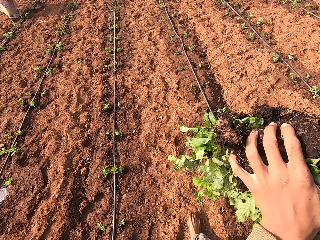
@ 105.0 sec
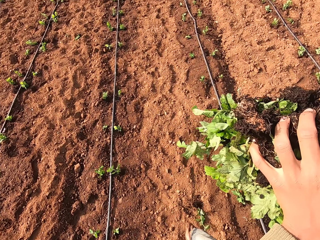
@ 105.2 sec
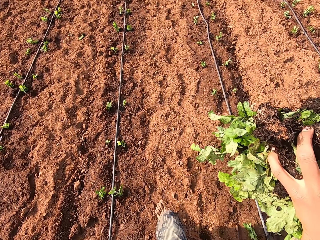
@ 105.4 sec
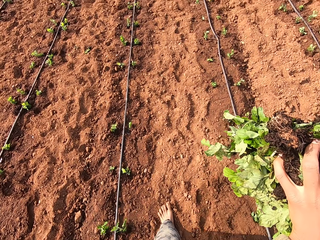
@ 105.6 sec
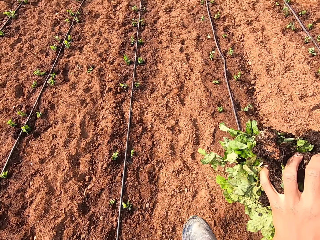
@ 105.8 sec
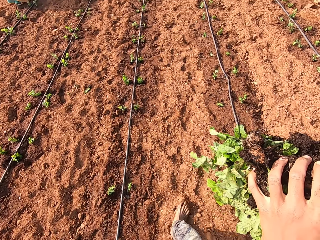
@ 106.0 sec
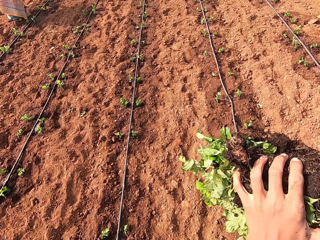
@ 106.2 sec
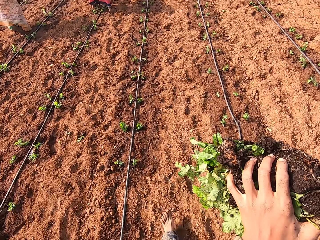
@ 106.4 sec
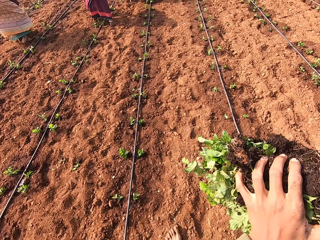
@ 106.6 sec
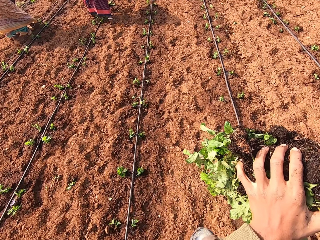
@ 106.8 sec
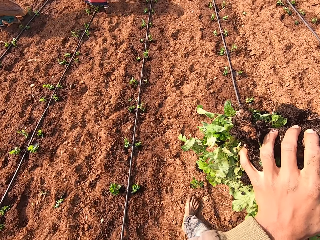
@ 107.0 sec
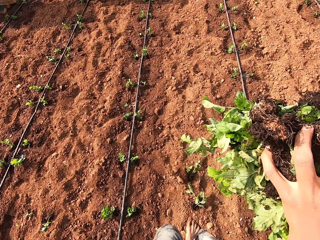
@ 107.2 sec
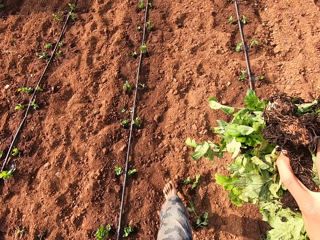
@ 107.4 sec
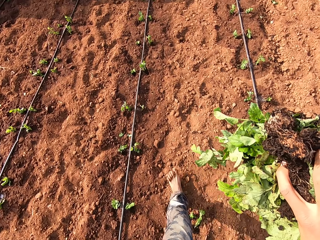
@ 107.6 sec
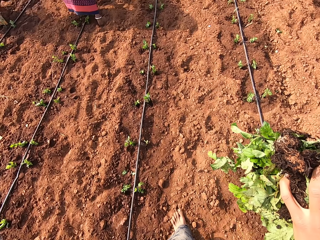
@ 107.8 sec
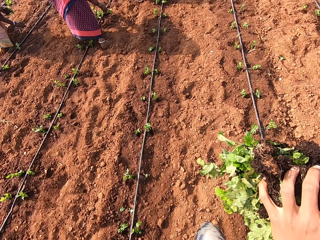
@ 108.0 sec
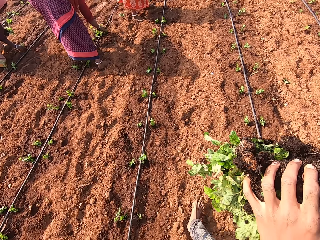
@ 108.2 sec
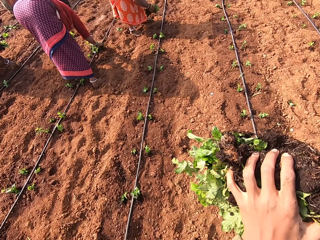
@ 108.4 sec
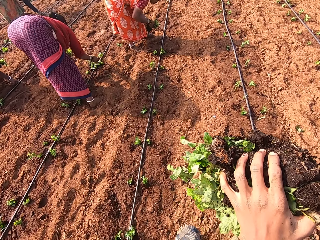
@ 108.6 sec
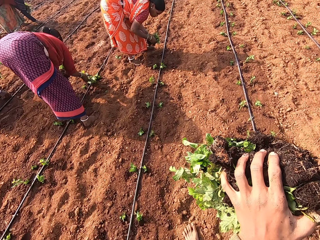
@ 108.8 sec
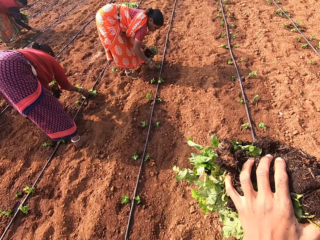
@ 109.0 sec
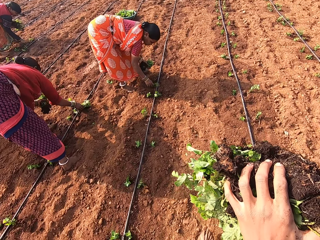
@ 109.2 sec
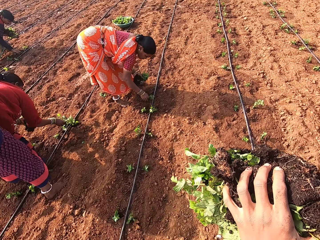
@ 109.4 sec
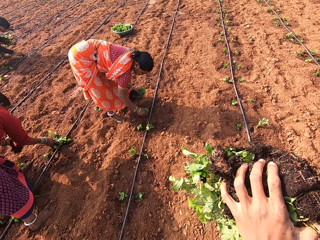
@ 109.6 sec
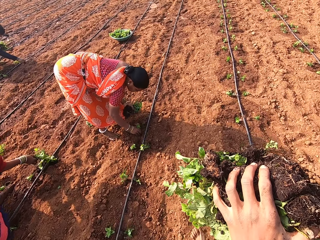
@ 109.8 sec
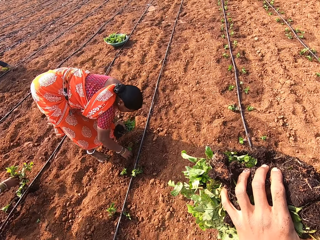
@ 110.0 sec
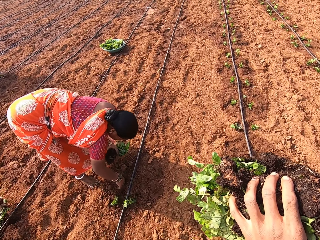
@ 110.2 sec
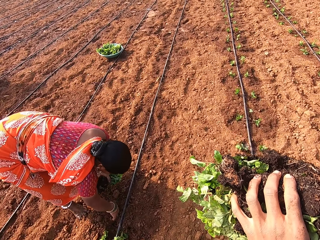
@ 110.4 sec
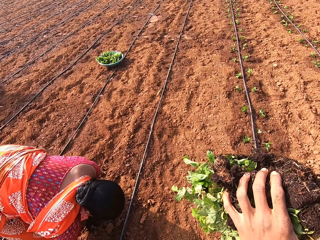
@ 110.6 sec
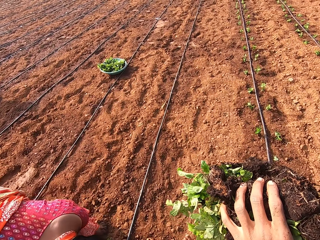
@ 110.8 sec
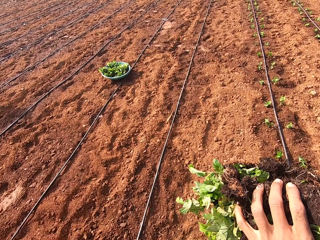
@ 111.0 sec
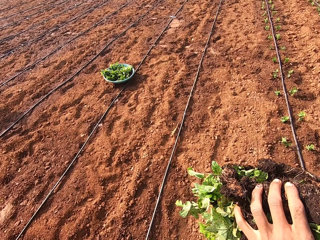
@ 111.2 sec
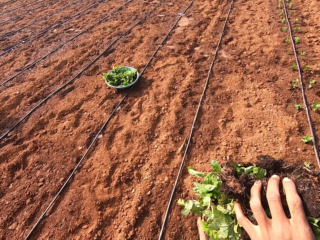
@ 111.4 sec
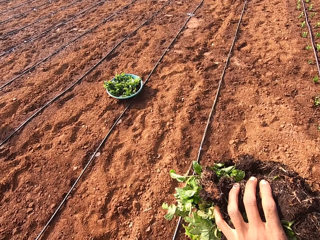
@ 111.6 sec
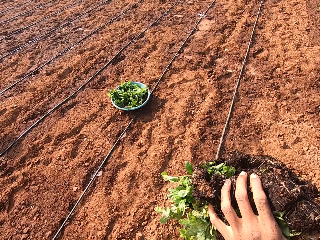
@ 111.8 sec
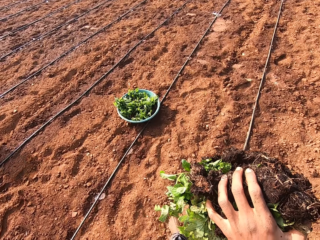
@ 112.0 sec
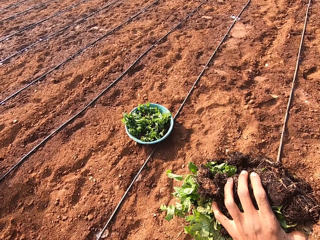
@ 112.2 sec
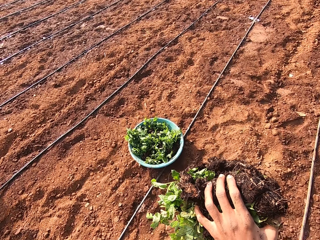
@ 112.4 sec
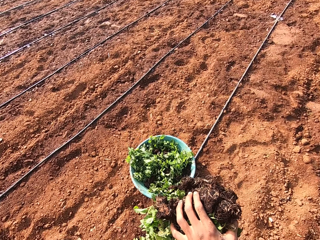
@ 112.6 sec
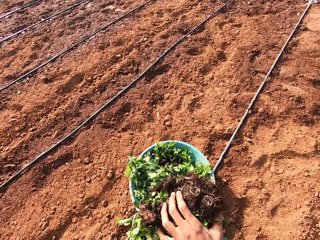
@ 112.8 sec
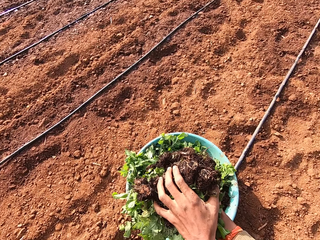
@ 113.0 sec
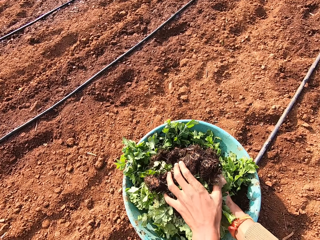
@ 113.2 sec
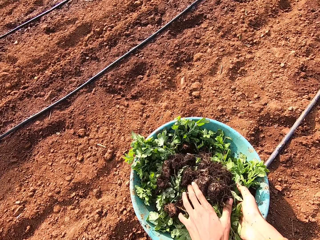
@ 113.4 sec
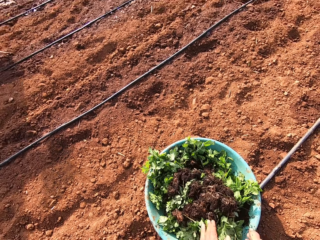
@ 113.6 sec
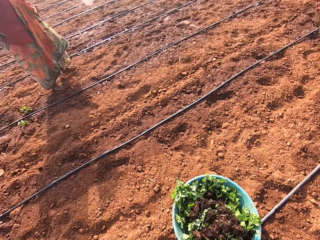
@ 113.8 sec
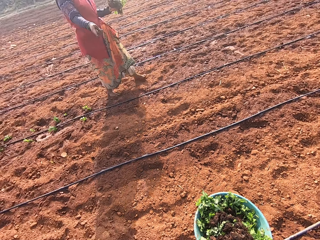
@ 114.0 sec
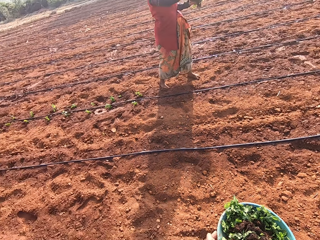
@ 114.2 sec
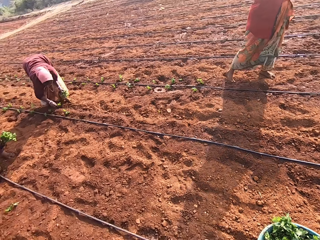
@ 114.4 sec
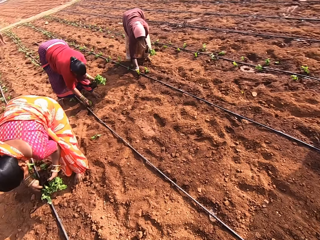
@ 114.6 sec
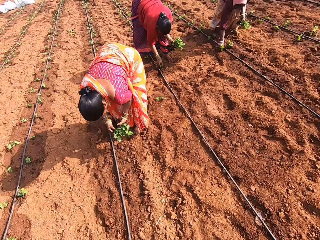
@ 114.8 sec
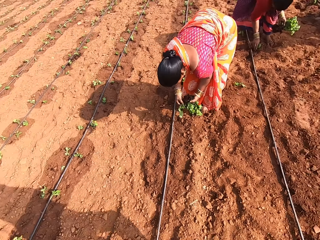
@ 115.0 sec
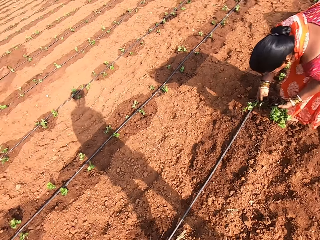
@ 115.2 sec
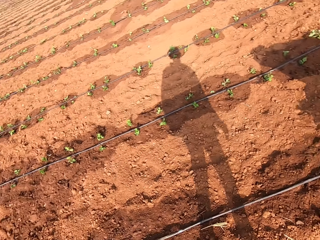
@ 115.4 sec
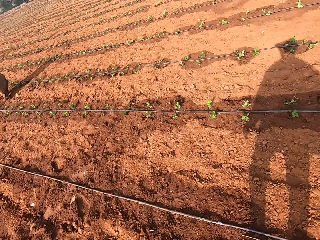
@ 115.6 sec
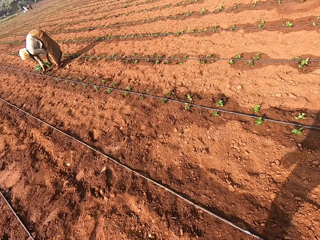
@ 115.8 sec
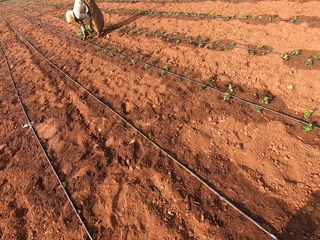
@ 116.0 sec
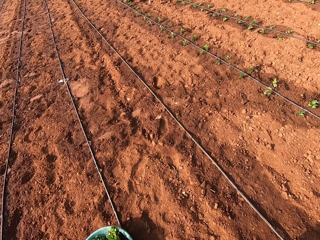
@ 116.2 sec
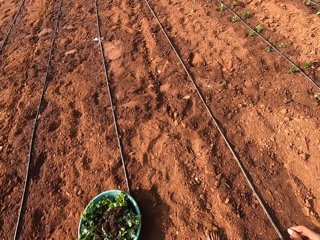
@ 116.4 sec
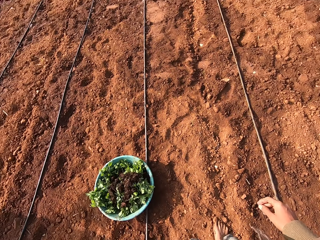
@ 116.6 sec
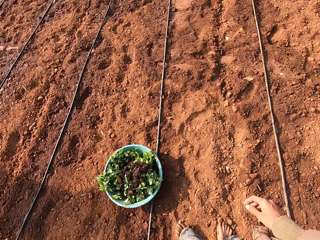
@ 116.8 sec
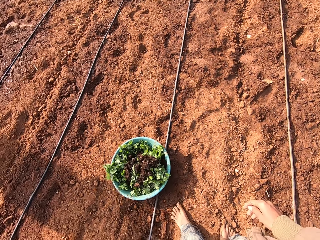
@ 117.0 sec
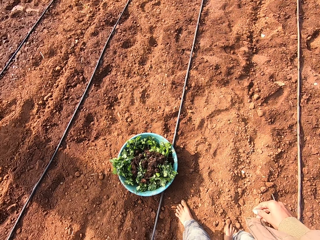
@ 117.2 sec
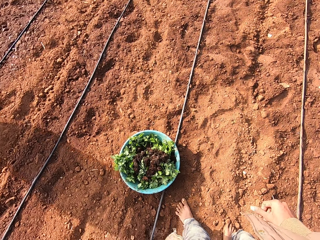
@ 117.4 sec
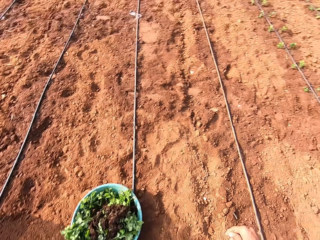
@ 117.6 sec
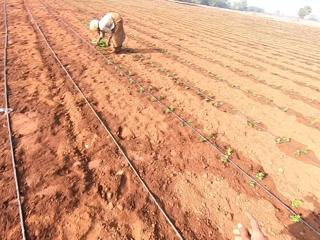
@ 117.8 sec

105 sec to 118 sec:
The camera wearer speaks. They drop the vegetables in the bowl on the ground with both hands. They look around.

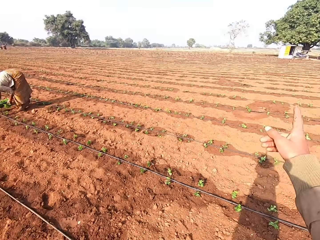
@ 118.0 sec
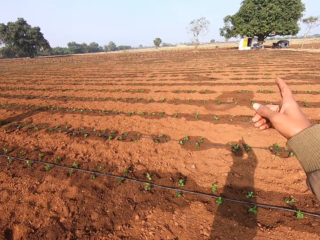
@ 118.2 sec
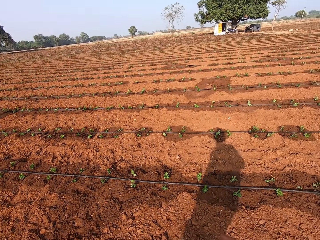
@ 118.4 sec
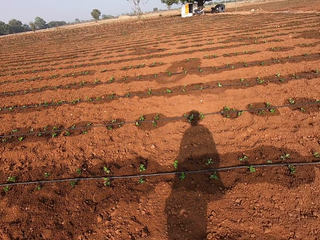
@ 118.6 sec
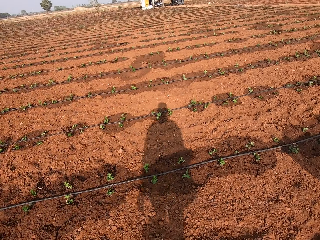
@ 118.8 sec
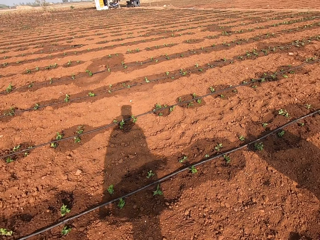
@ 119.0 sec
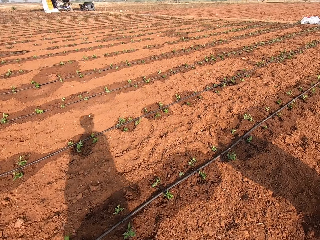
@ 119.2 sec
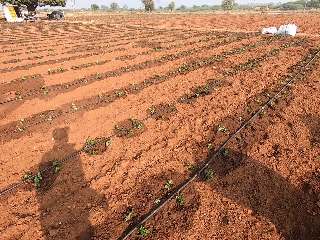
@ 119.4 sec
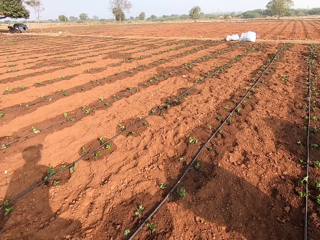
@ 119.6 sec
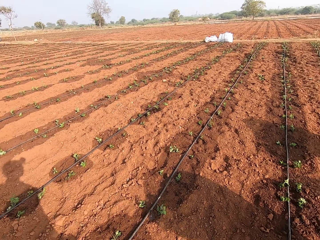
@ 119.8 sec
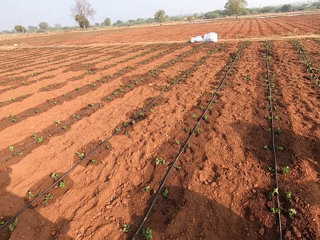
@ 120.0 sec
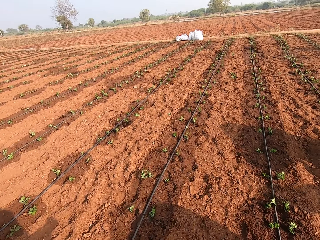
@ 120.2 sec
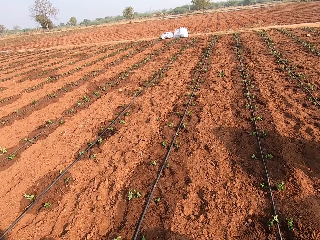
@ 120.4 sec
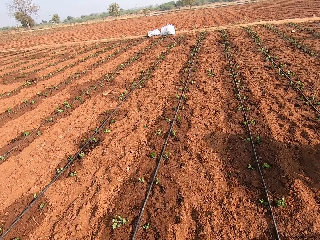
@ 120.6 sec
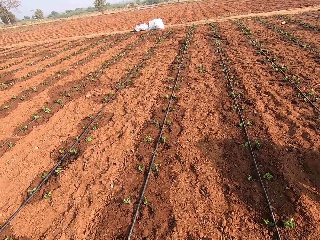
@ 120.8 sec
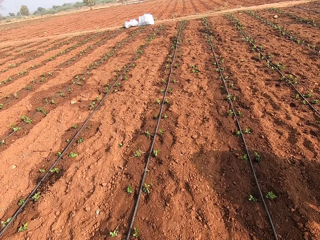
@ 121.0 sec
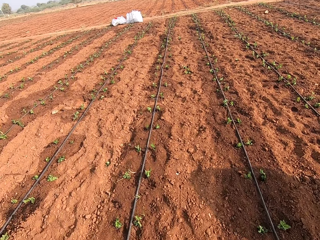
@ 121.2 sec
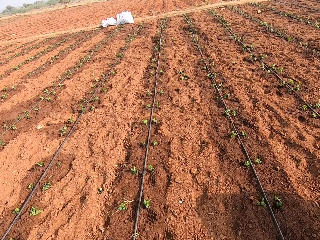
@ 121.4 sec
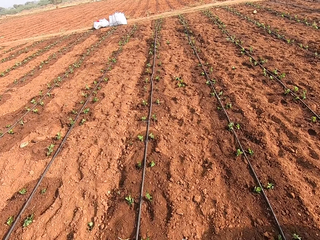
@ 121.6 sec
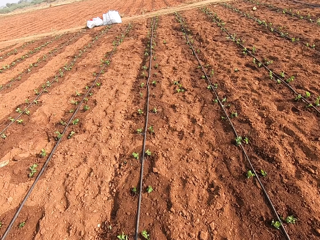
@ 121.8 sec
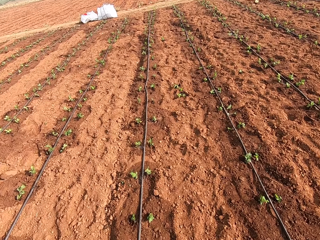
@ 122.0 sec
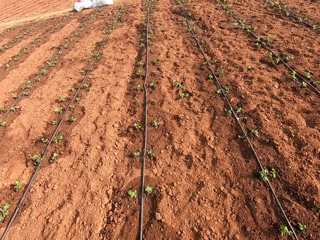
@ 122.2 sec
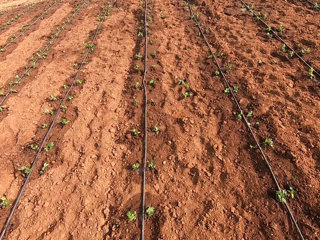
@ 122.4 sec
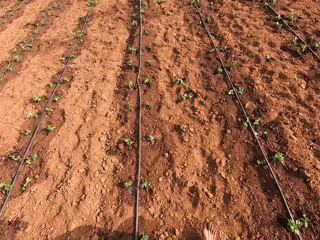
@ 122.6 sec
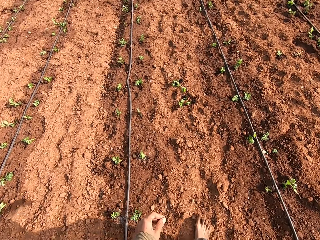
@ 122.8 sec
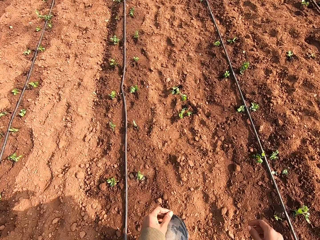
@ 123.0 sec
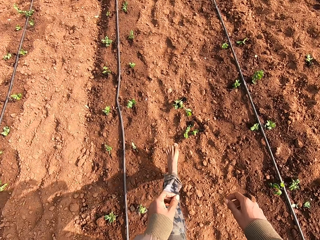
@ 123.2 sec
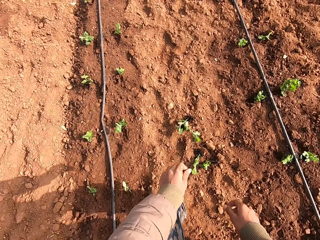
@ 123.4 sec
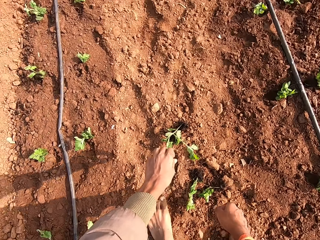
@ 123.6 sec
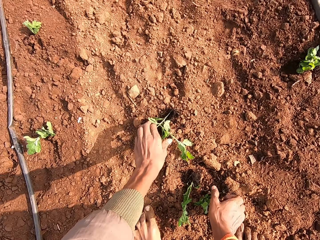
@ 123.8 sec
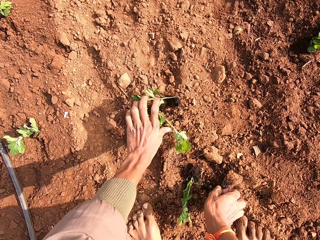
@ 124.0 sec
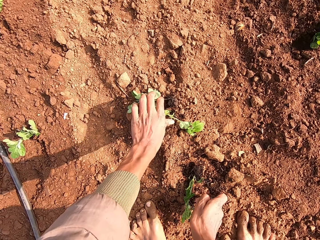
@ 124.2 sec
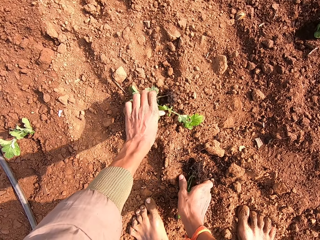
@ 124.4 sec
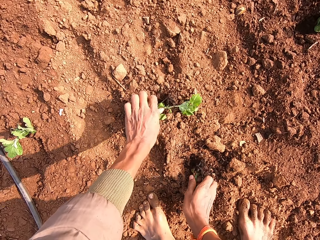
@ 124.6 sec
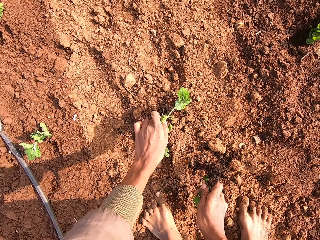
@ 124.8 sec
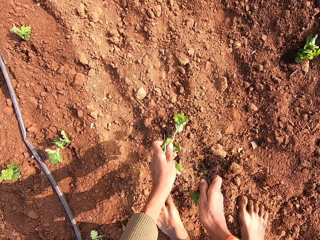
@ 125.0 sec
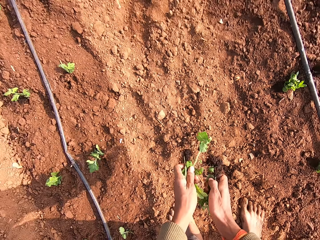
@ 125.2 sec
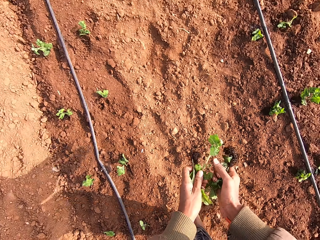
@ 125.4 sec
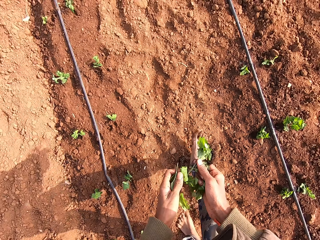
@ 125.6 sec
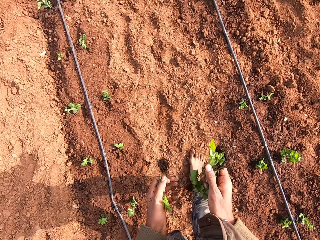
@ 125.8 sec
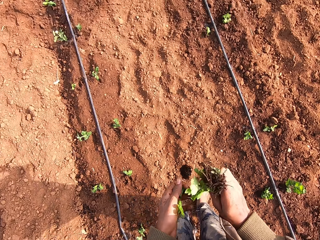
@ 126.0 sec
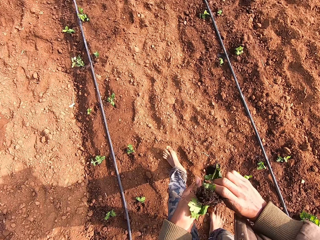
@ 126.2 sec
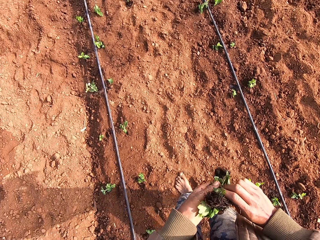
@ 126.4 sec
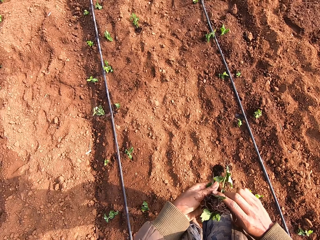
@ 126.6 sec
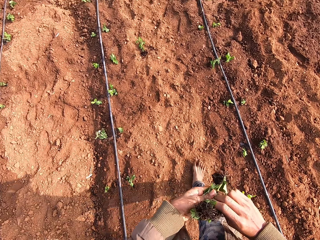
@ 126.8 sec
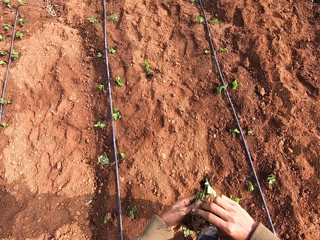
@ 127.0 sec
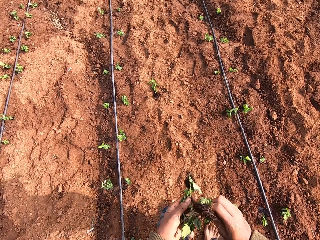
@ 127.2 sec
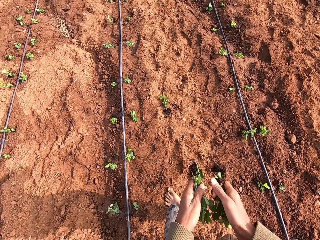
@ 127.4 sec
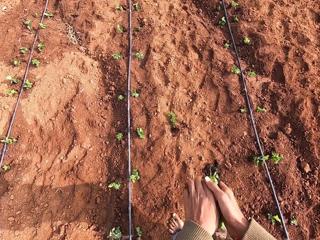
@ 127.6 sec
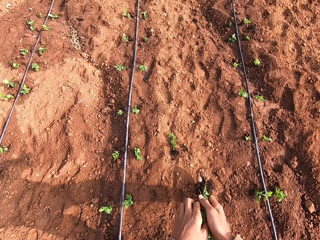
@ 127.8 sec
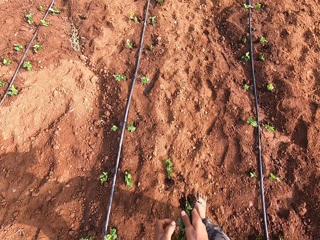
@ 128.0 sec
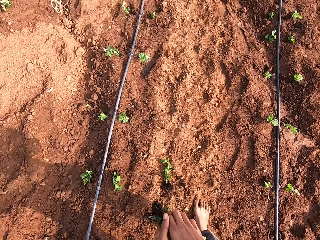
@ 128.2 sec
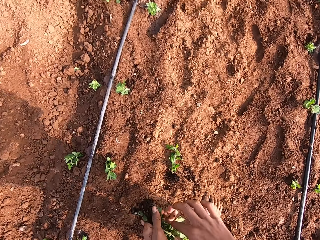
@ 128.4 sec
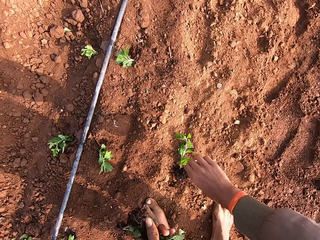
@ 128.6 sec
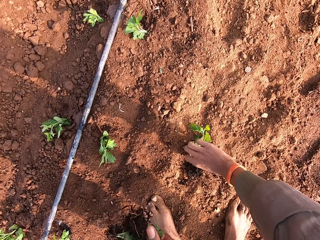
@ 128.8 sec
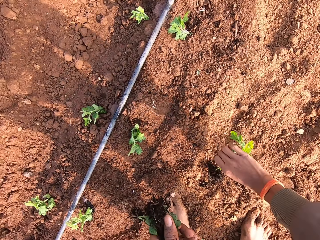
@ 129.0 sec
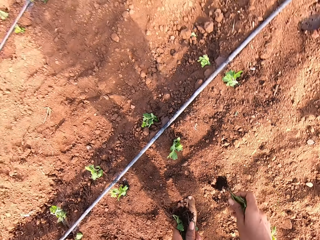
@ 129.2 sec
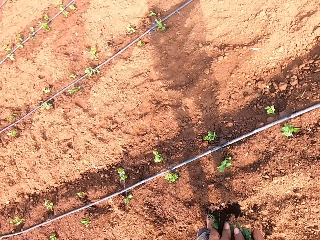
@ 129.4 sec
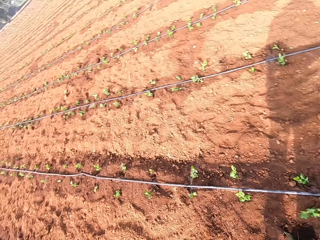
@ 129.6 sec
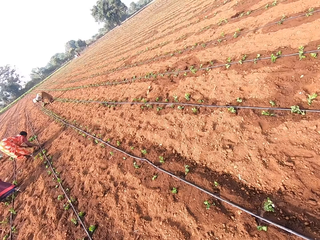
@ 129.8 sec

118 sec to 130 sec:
The camera wearer points the finger. He speaks and walks in the farm. He picks vegetables from the ground with both hands. He speaks. He holds the vegetables with his right hand. He holds the vegetables with his left hand. He picks a vegetable from the ground with his right hand. He holds the vegetables with both hands.
